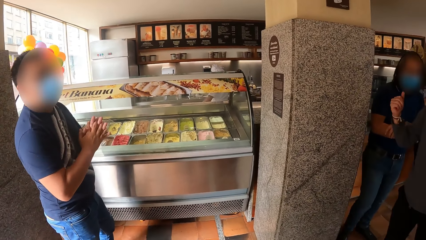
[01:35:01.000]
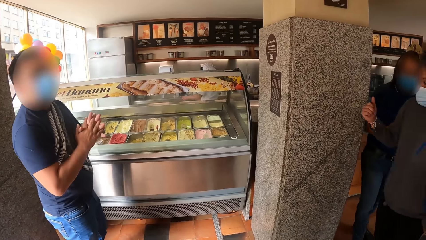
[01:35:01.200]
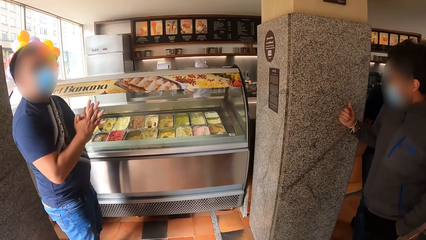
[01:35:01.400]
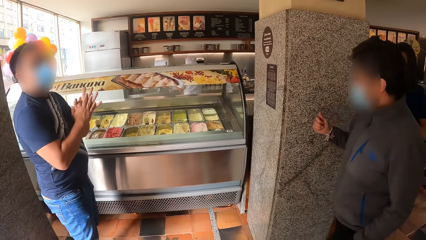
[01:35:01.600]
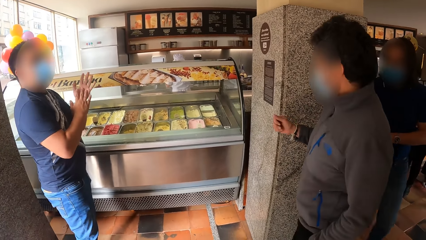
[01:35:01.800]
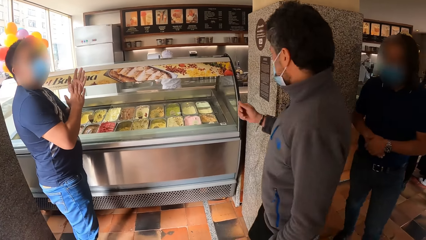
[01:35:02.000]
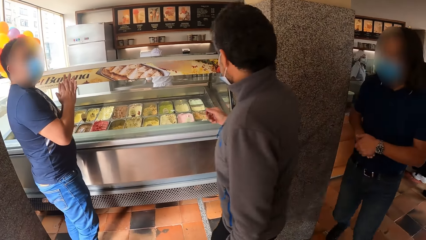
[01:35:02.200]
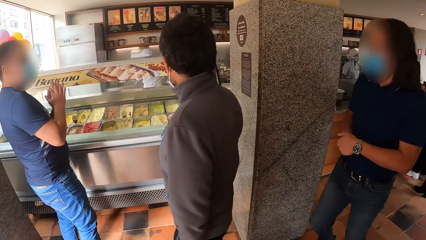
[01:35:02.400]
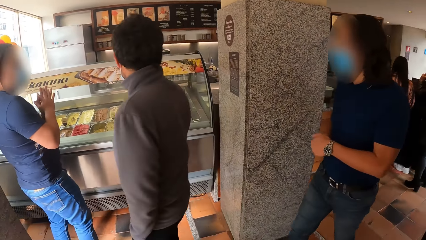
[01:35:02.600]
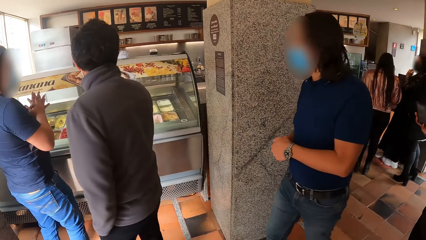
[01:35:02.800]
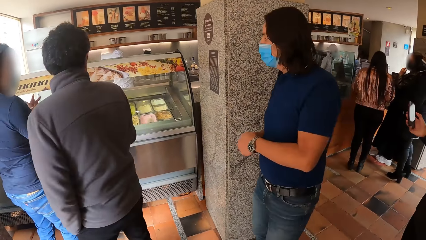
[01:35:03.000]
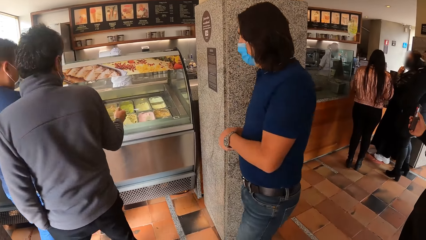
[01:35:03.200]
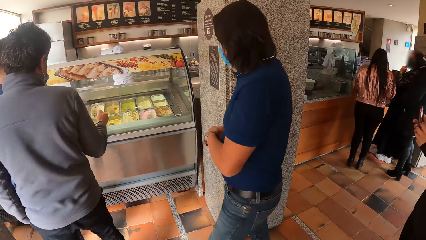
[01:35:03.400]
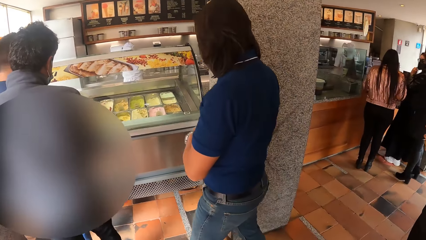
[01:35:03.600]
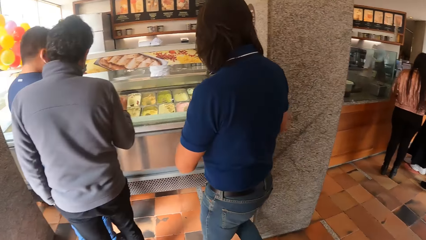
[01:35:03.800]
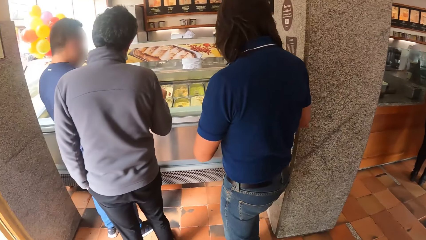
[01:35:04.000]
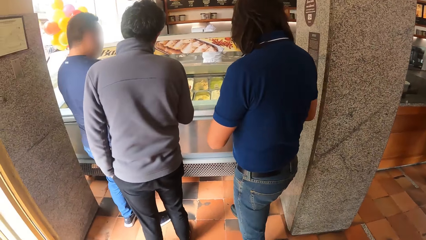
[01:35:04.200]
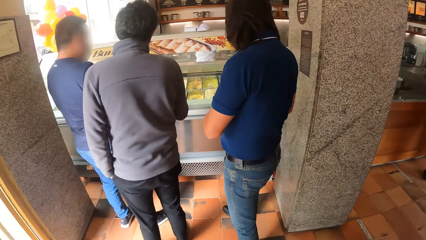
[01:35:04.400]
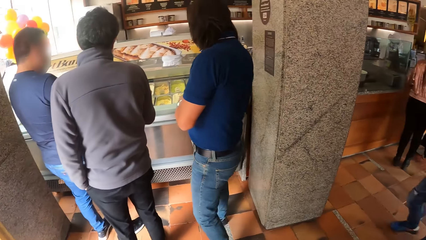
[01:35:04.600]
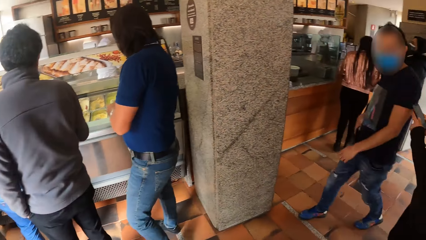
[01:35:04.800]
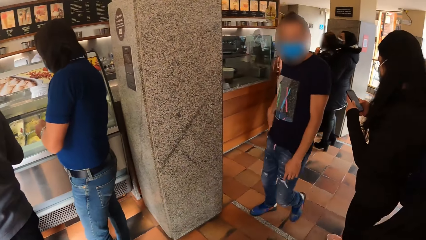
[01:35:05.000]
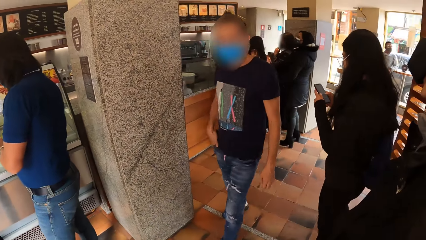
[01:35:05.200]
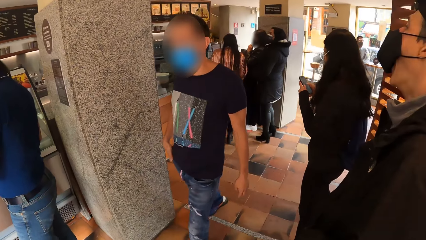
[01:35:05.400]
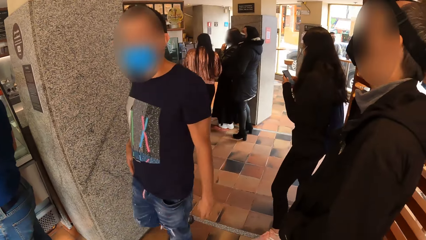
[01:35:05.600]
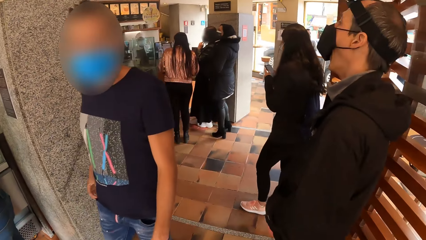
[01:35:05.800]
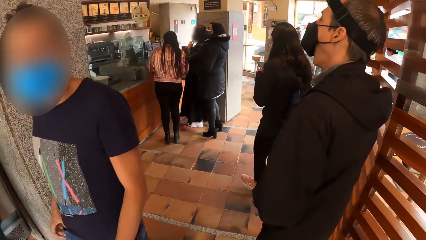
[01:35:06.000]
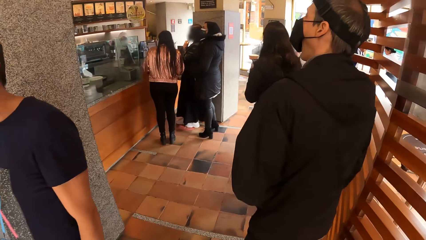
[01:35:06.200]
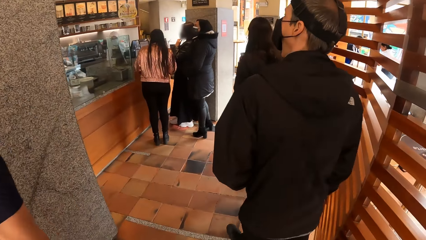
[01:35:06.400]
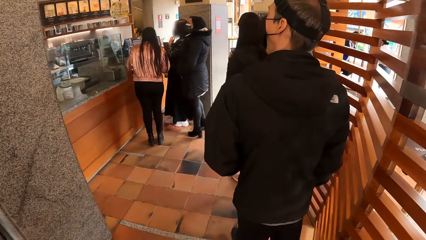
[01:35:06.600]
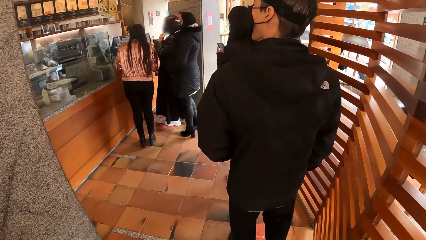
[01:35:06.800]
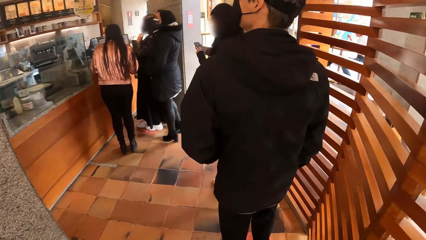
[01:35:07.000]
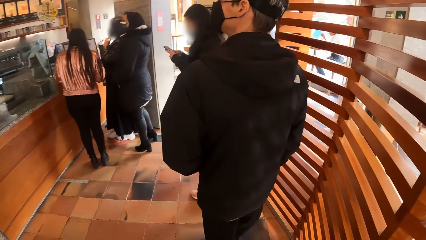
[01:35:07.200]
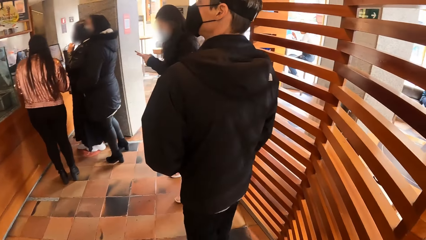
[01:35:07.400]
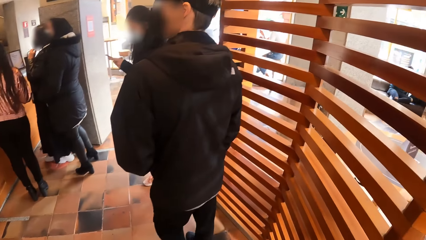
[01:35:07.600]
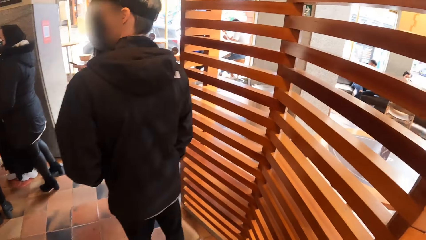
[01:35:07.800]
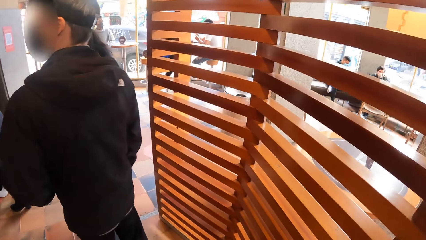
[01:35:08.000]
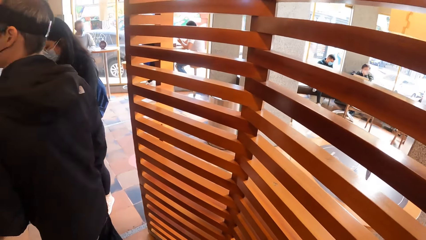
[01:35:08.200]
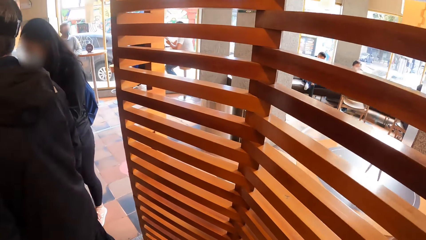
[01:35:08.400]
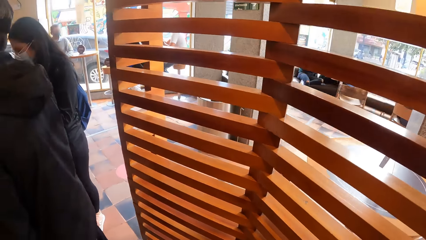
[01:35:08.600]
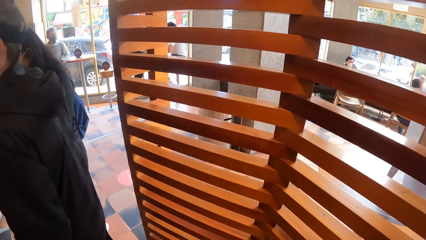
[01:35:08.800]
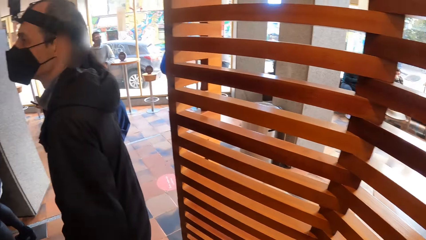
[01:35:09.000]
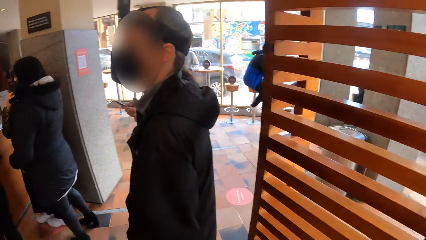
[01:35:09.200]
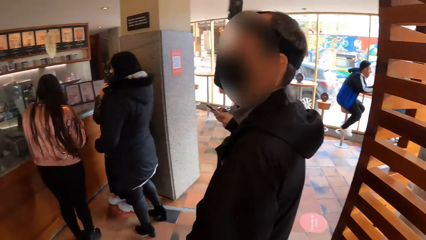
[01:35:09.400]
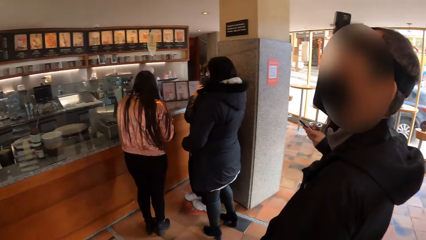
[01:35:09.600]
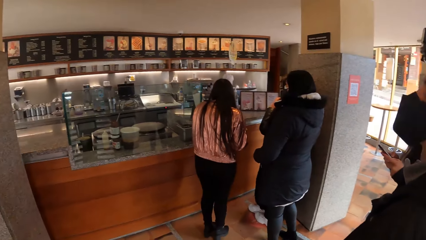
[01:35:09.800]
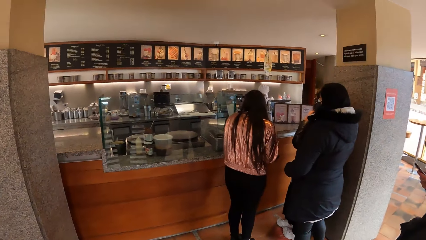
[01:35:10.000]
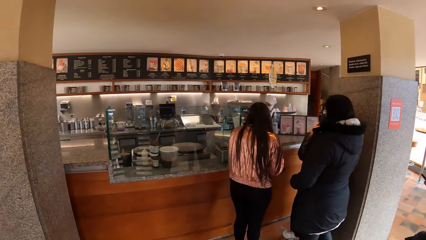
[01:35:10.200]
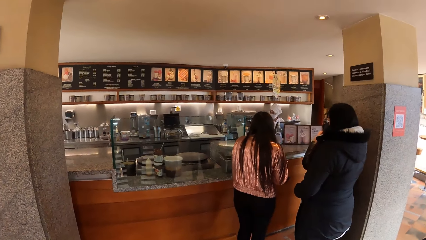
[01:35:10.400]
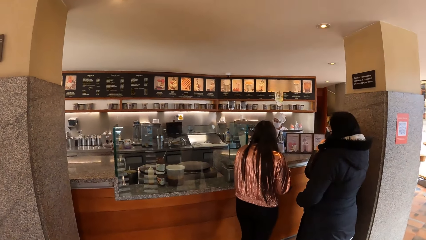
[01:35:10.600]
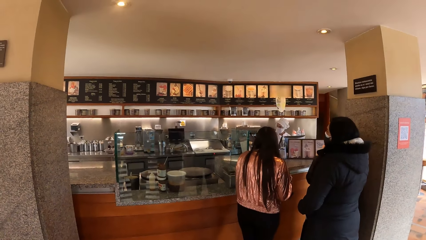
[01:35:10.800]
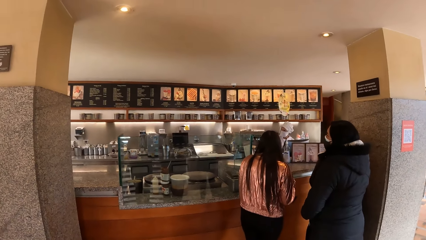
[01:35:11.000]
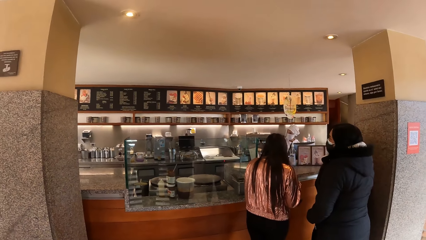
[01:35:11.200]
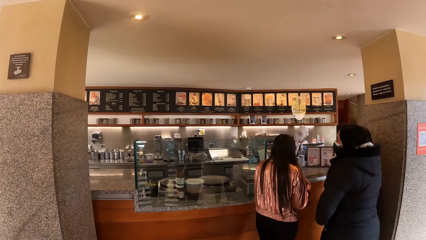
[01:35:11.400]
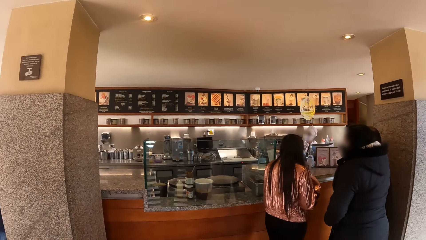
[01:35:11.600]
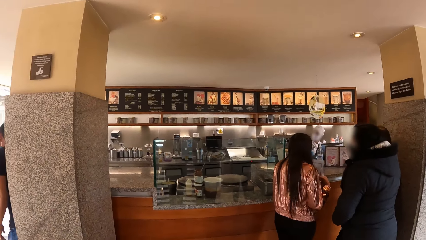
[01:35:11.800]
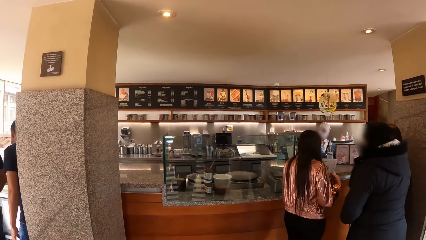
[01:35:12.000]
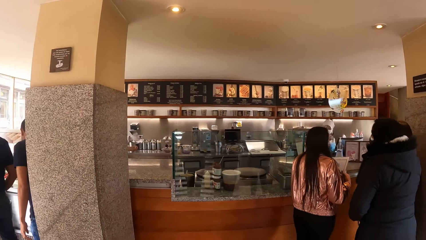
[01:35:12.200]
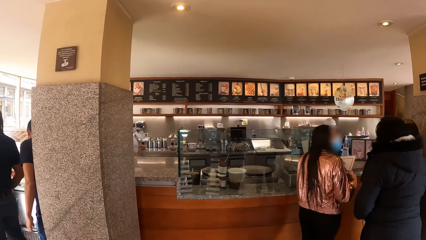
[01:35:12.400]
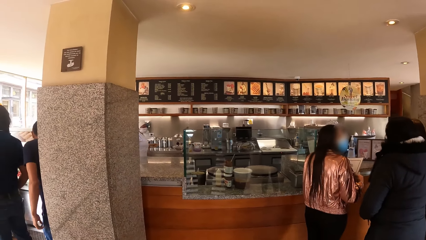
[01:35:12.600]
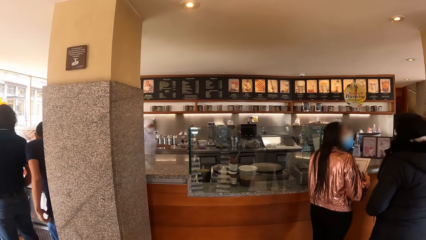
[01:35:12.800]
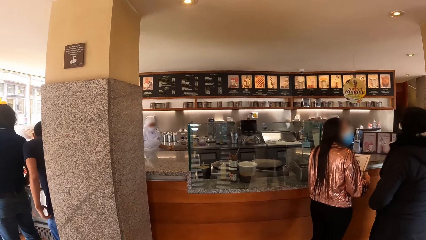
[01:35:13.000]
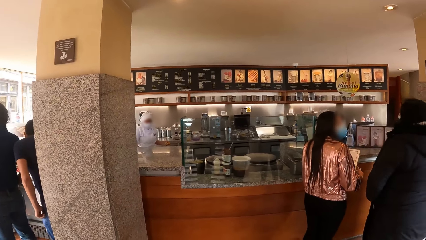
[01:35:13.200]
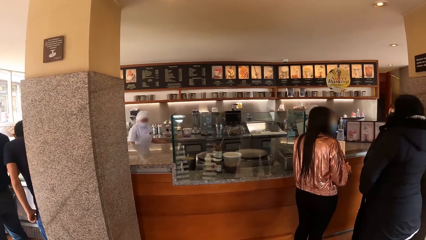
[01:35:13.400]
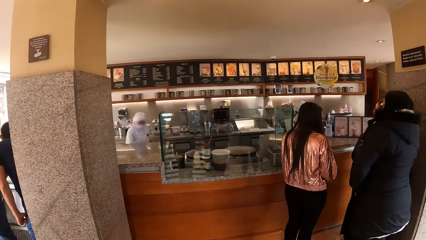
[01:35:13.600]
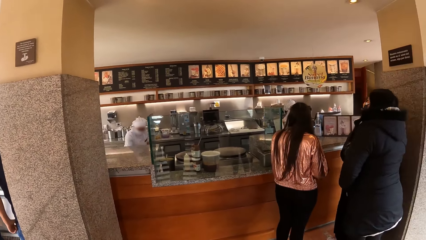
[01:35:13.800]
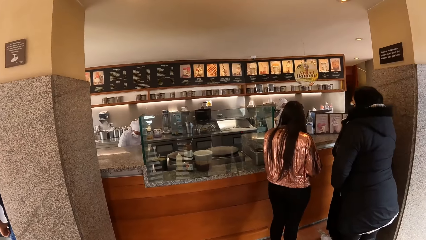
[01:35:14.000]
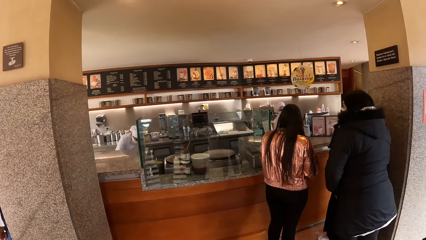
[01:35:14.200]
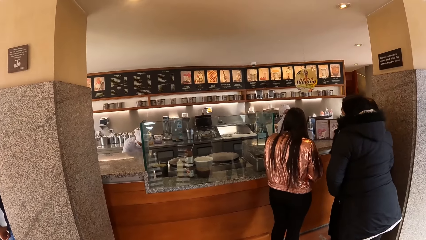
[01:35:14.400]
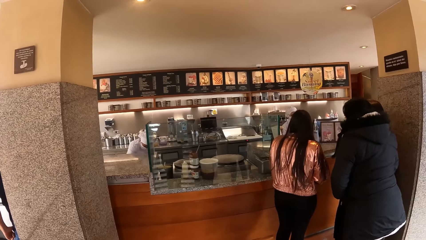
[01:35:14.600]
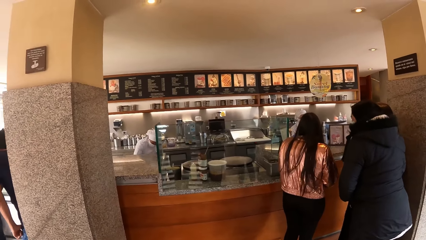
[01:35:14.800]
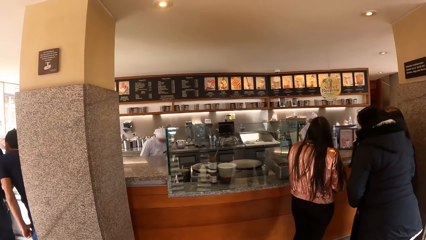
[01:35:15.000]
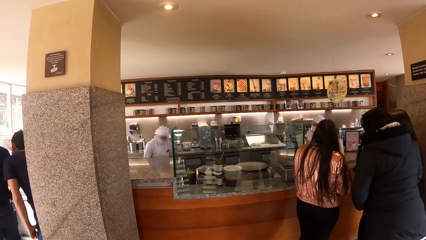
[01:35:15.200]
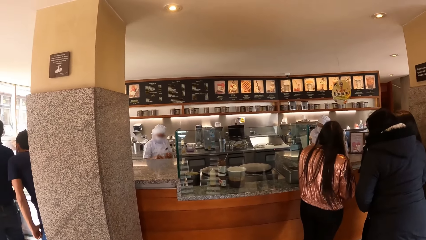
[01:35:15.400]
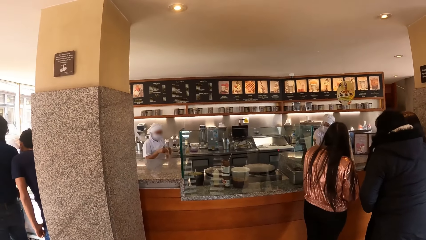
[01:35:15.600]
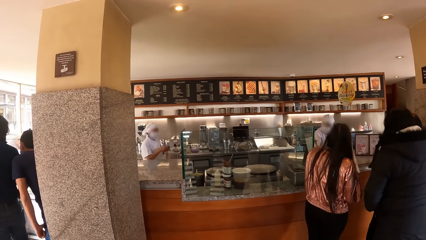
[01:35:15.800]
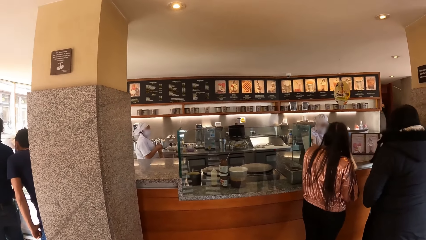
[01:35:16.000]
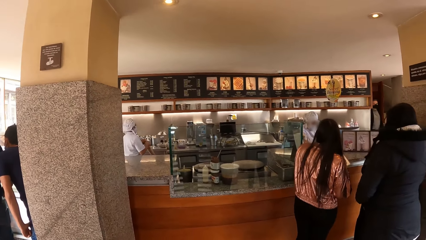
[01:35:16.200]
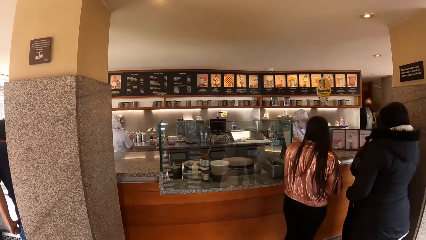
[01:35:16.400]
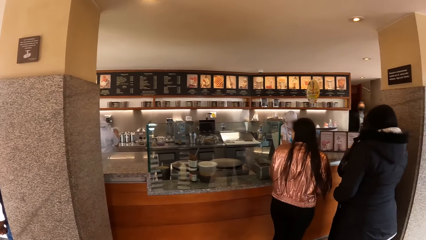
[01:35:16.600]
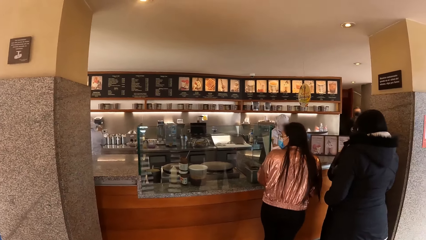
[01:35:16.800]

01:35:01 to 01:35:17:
The woman holds a phone with her right hand. The woman operates the phone with both hands. The camera wearer walks in the shop. They look around.
